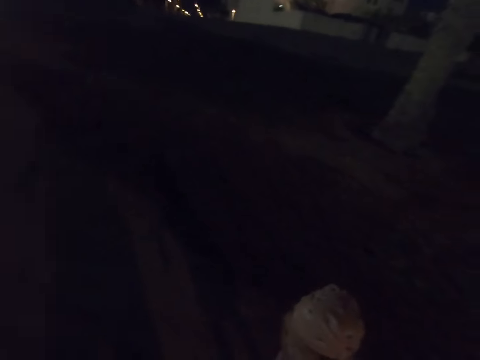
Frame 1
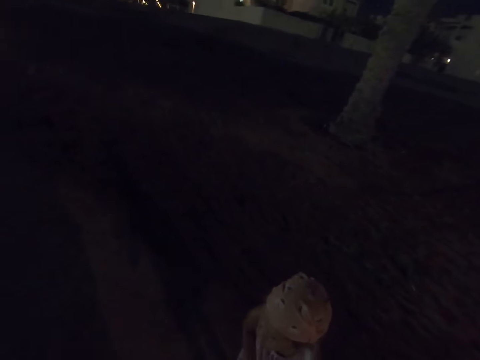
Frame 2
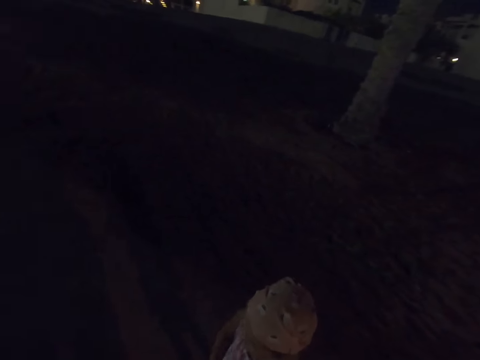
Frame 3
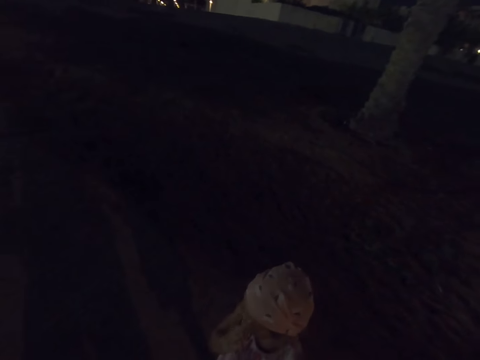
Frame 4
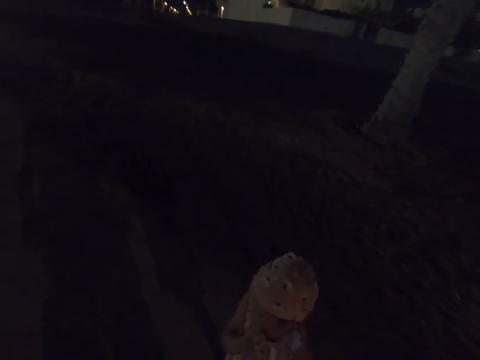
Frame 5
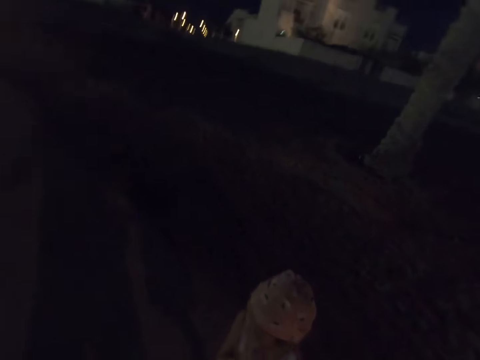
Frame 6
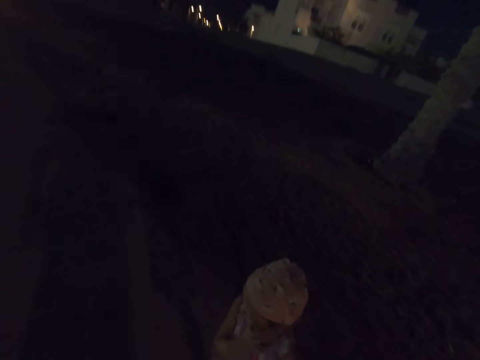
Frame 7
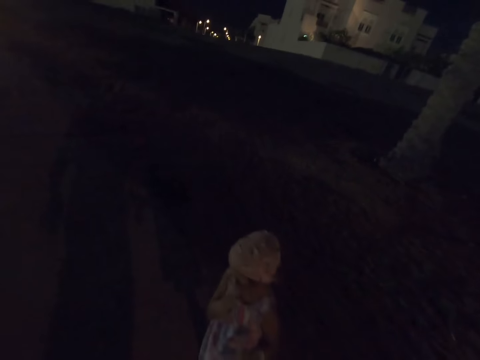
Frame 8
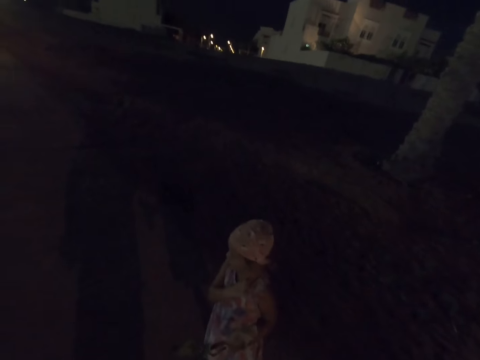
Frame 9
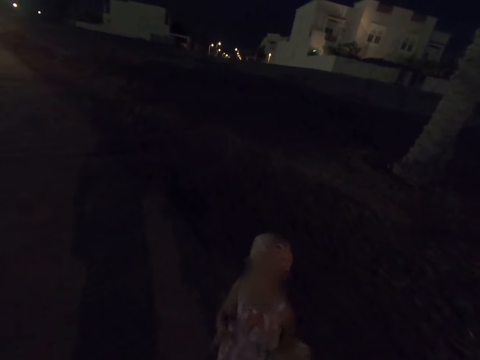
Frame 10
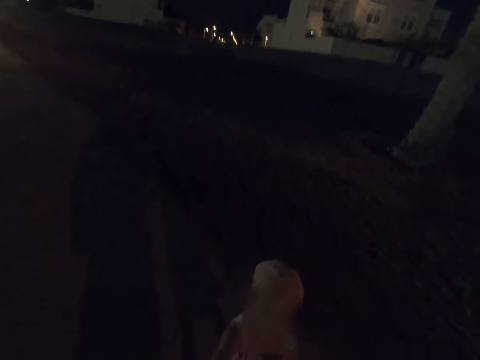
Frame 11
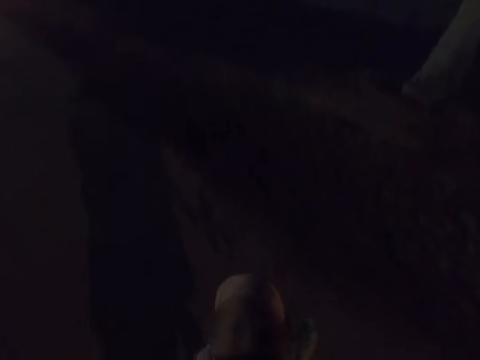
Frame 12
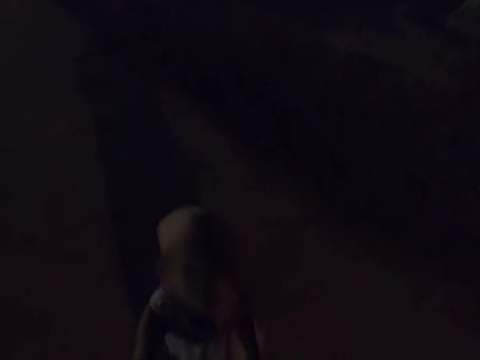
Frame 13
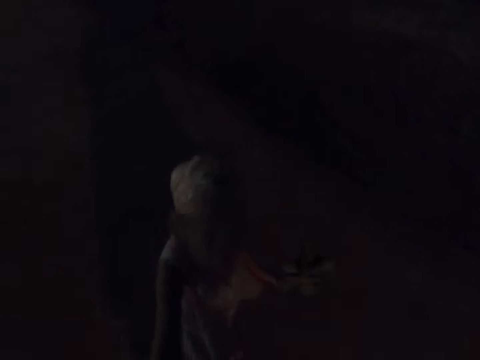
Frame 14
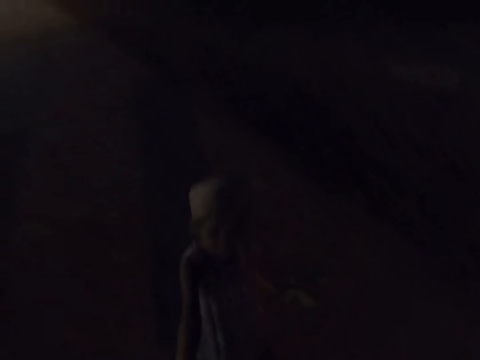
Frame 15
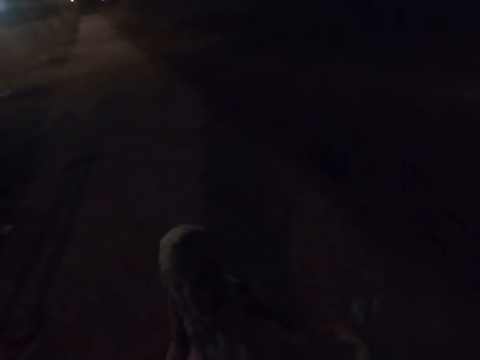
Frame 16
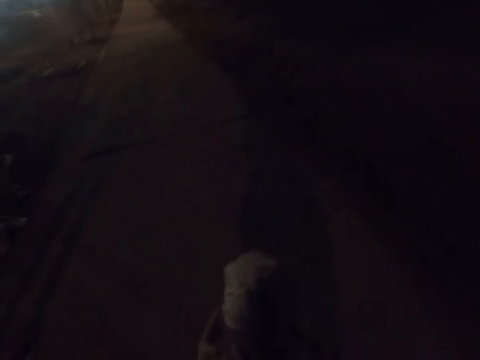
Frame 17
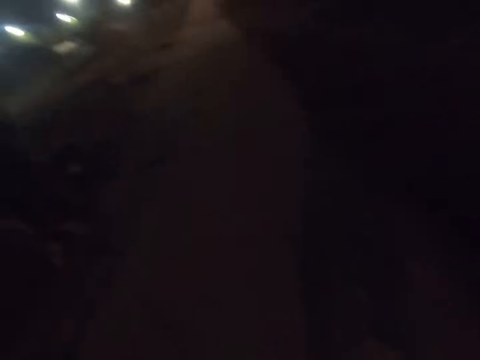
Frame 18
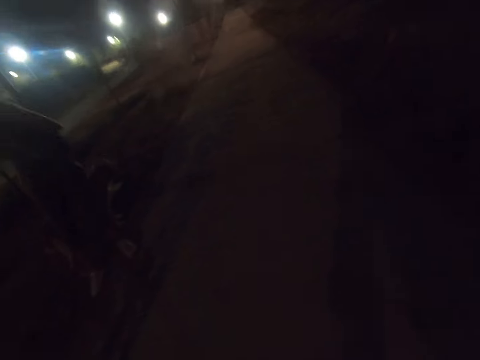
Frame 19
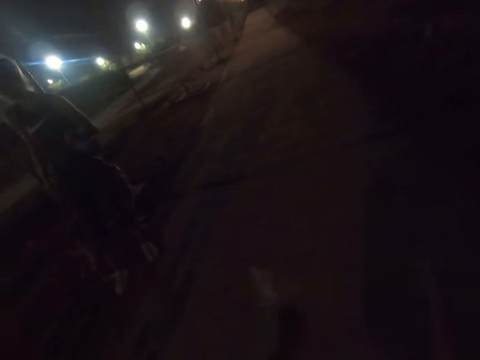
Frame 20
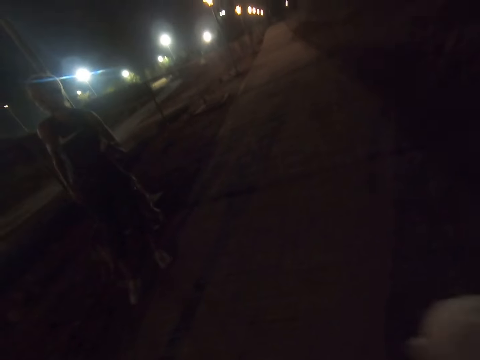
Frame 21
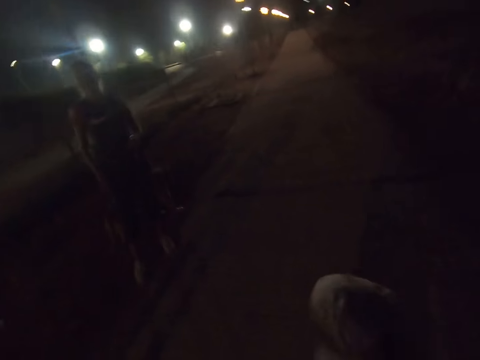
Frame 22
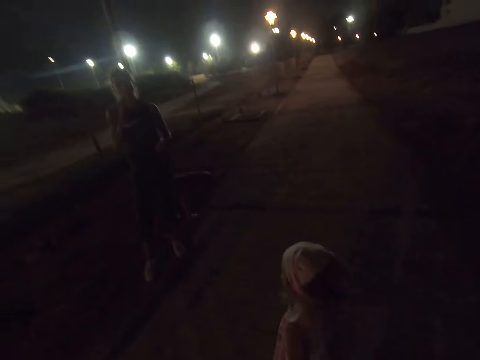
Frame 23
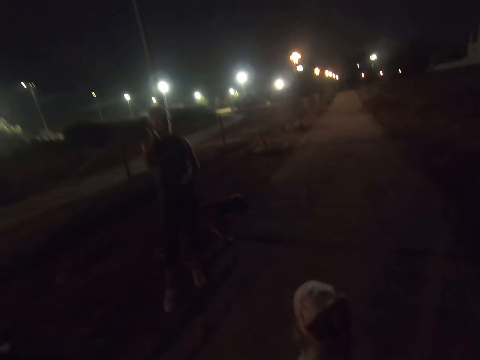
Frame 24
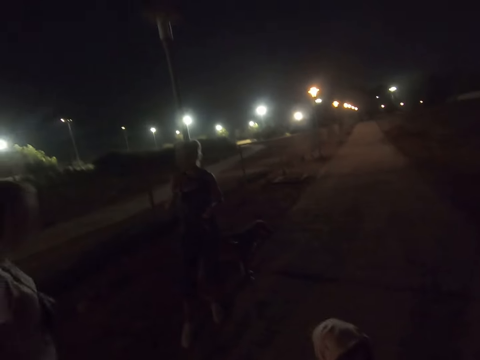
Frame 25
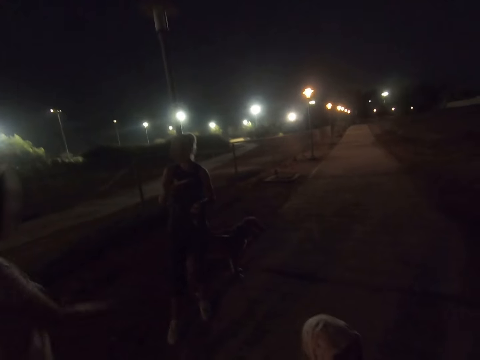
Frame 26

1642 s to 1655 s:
A child pulls the camera wearer. The child holds leaves. A woman dialogues with another woman. The other woman holds the dog's leash. A third woman rubs her face.

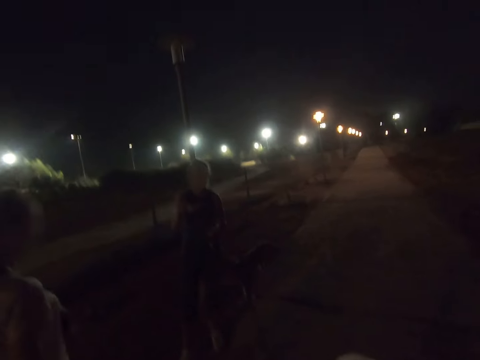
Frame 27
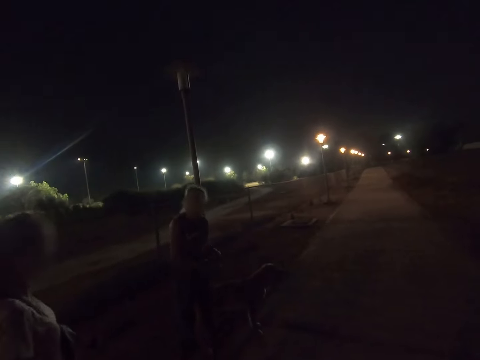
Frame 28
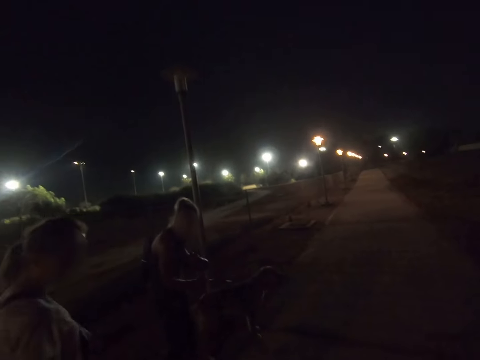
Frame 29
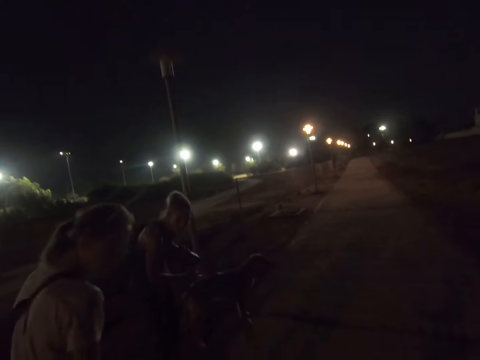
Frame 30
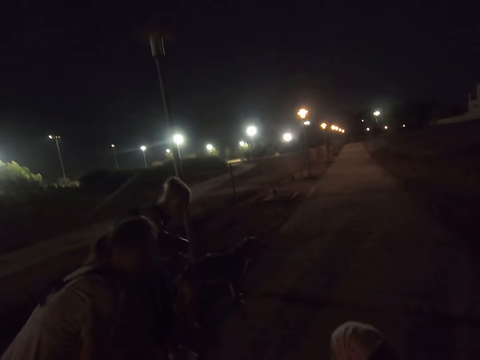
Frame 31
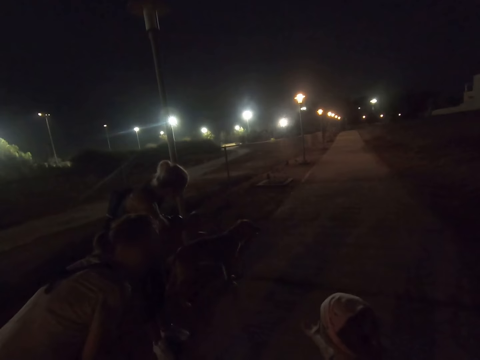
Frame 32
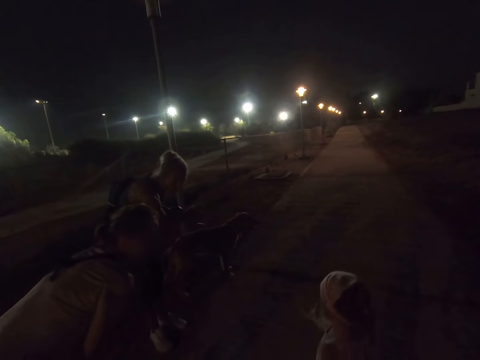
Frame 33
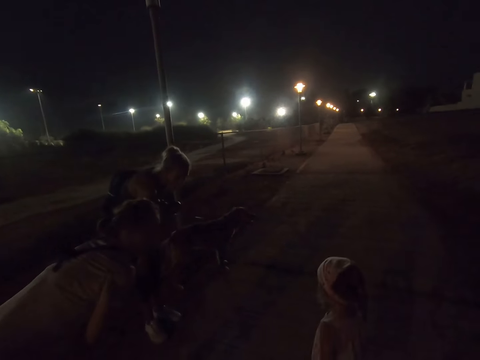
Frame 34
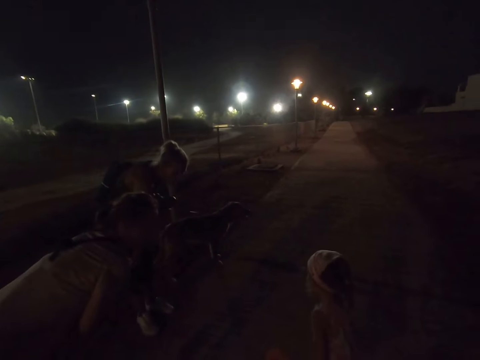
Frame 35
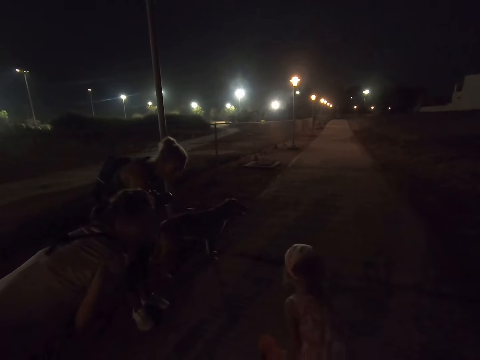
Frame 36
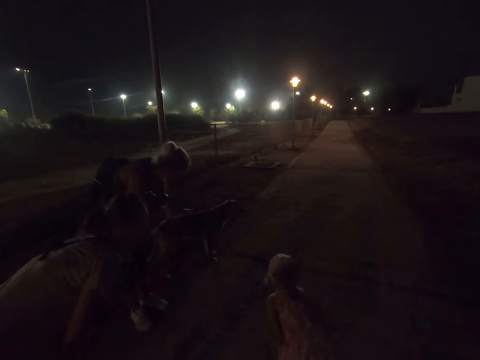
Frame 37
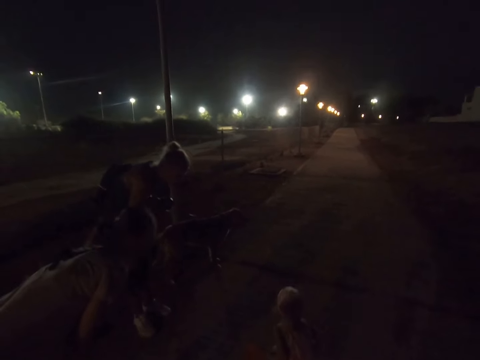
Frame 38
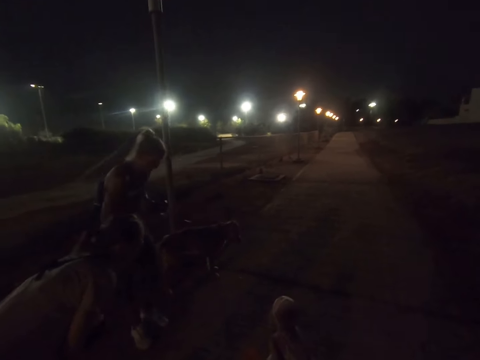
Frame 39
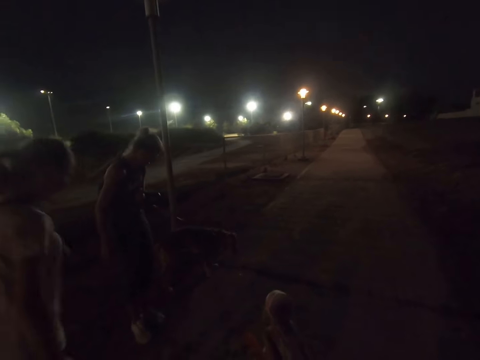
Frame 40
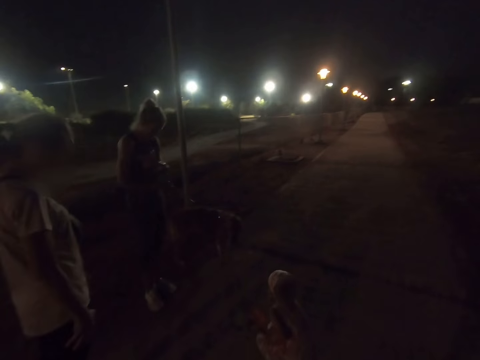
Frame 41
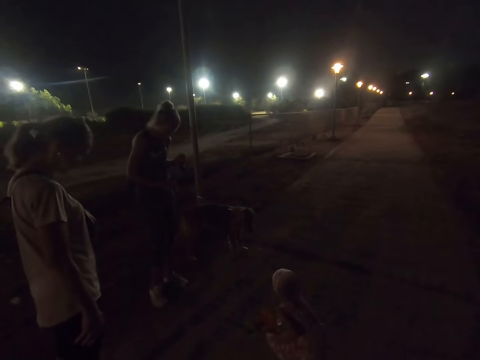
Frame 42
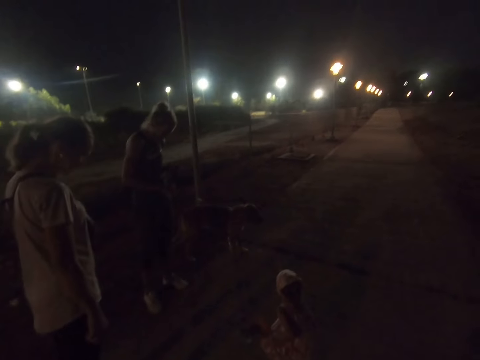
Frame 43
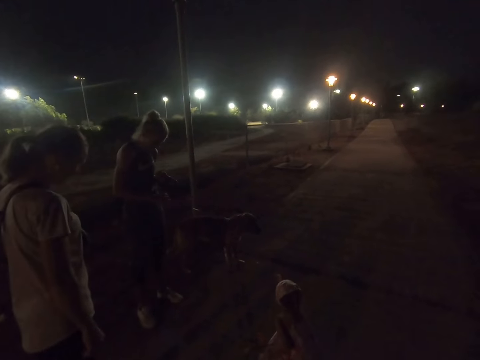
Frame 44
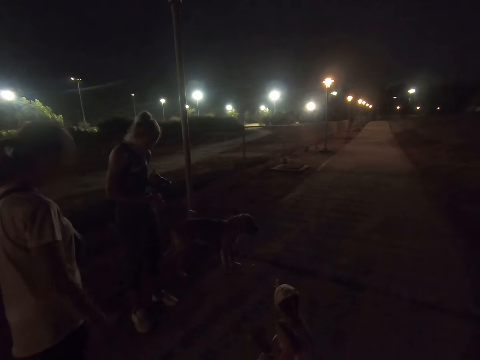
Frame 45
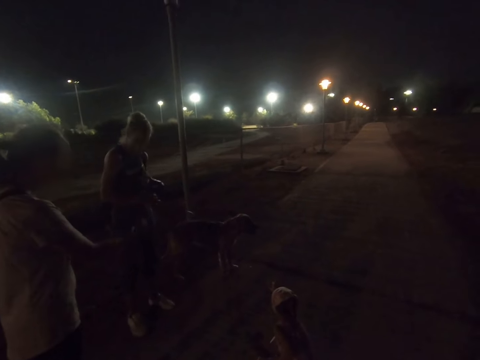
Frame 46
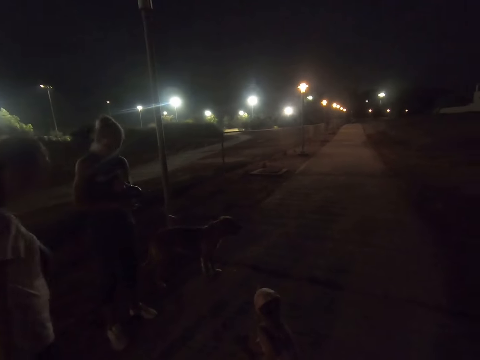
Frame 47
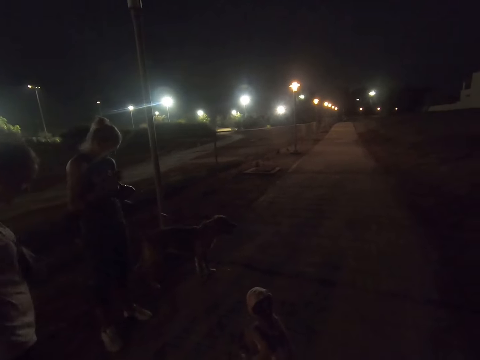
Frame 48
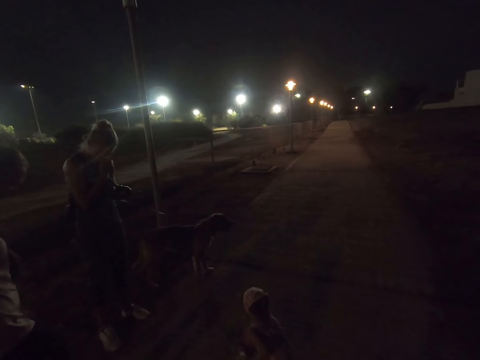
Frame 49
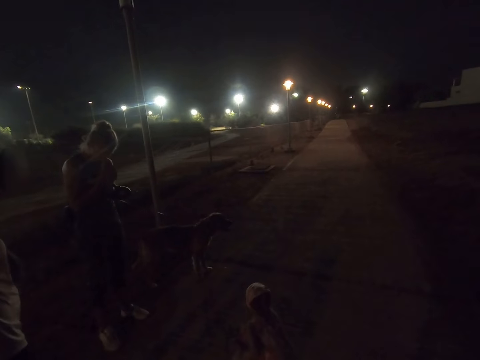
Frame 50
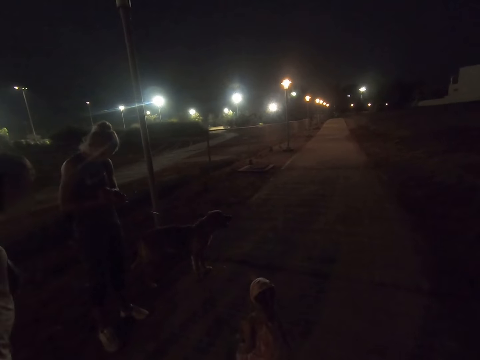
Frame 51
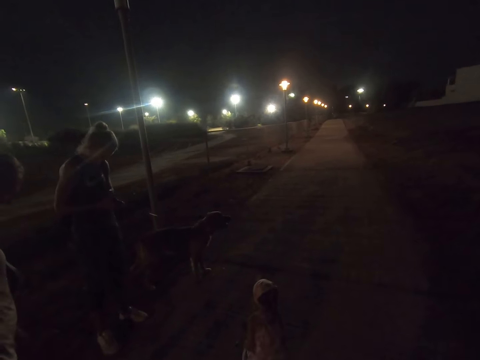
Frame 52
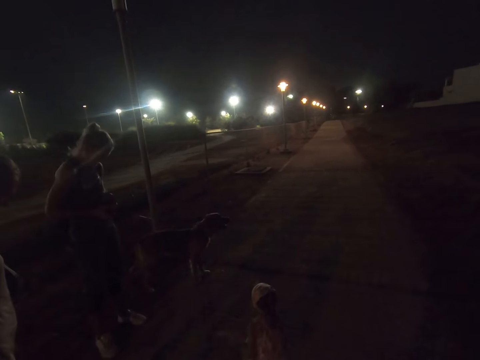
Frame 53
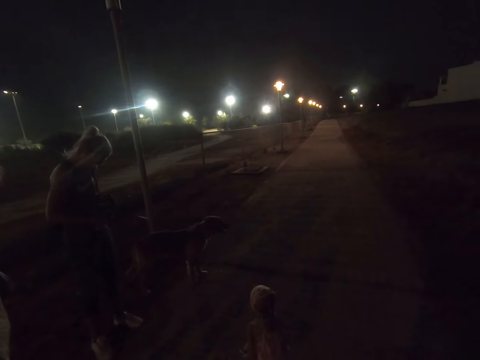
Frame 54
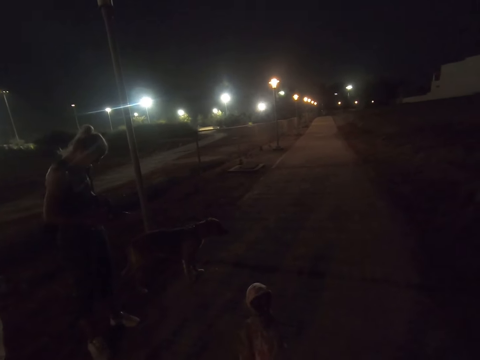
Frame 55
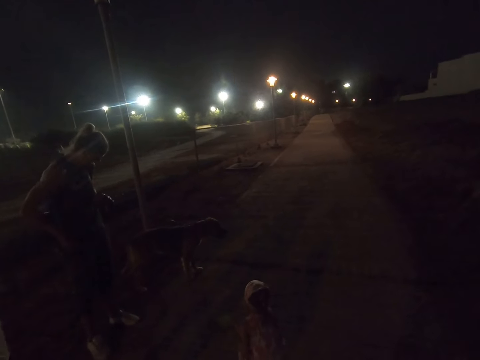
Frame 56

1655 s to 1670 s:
A woman swings her hand. A second woman and a third woman talk to a child. The second woman holds the dog's leash. The first woman bends down. A fourth woman points ahead. The child bends down. The first woman stands up. The second woman and the third woman gaze at the child. The second woman holds the dog's leash. The third woman dialogues with the second woman. The second woman holds the dog's leash. The first woman swings her hand. The fourth woman rubs her nose. The second woman holds the dog's leash again. The second woman and the third woman gaze at the child.
